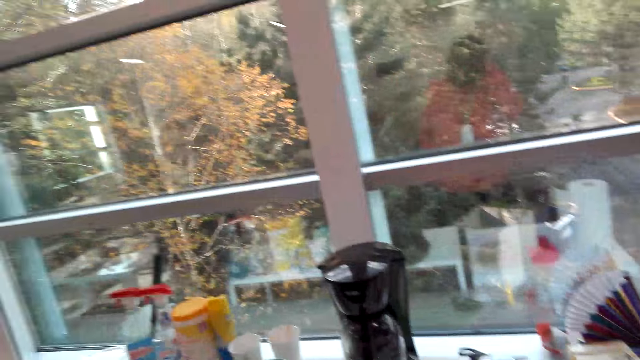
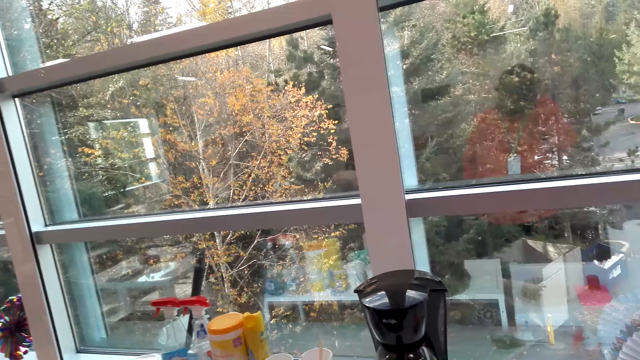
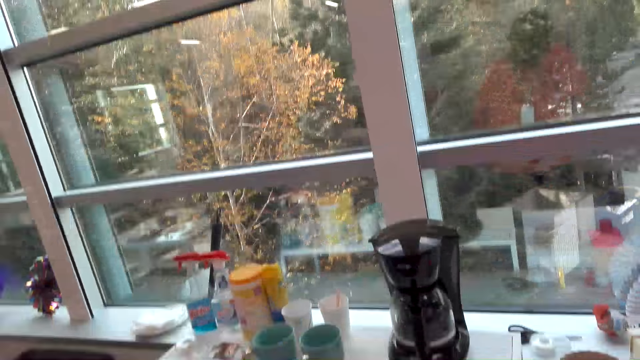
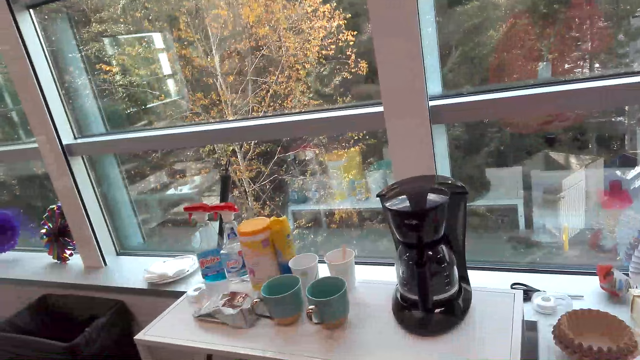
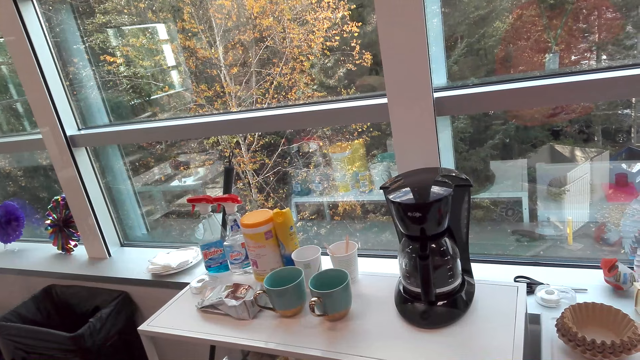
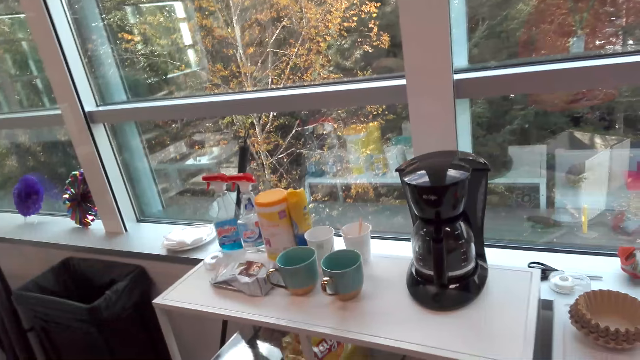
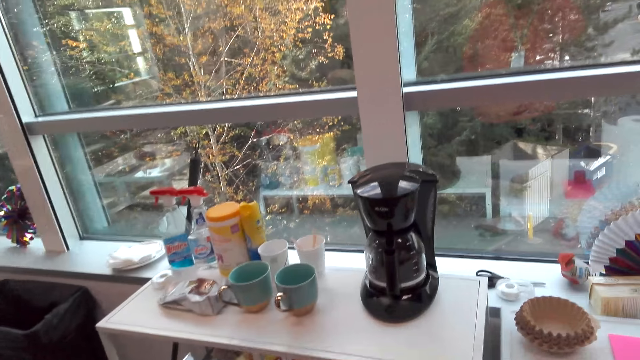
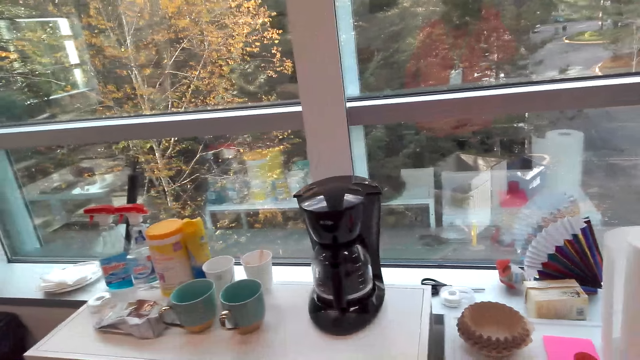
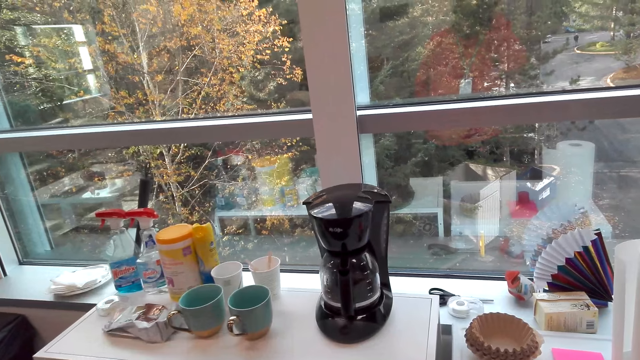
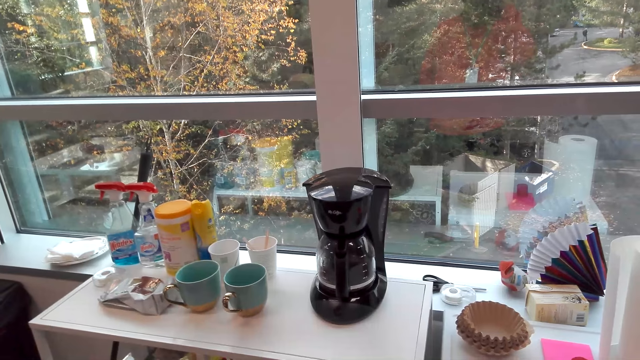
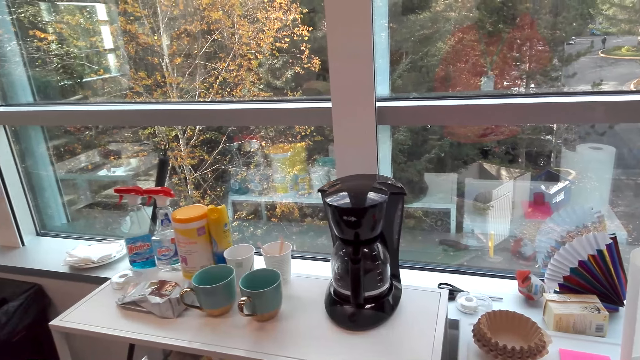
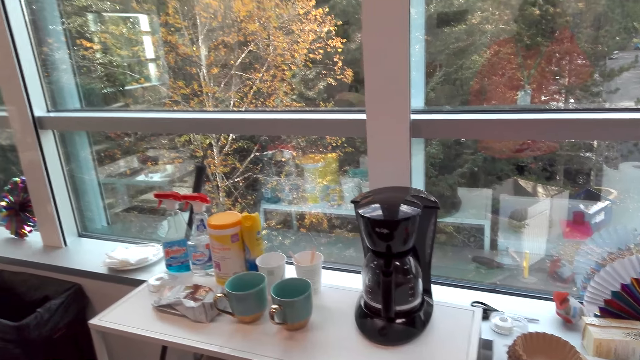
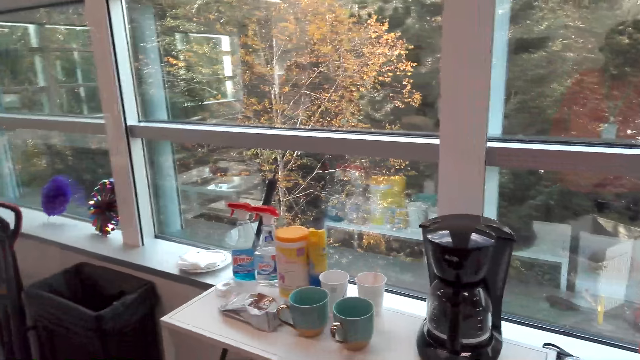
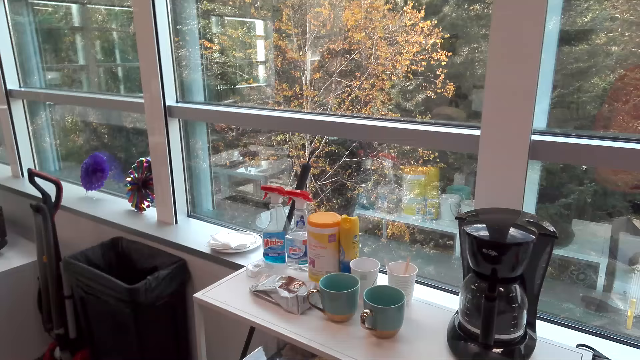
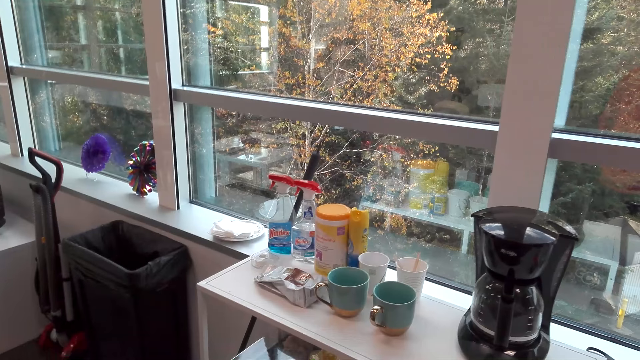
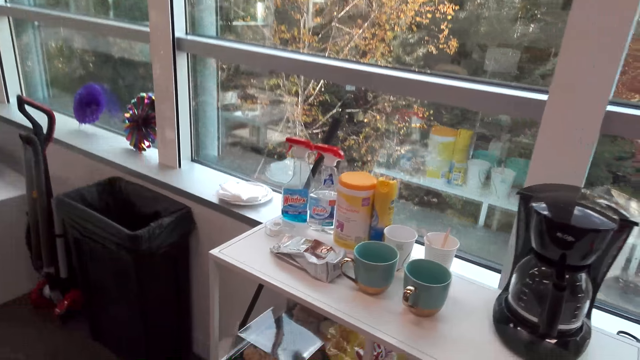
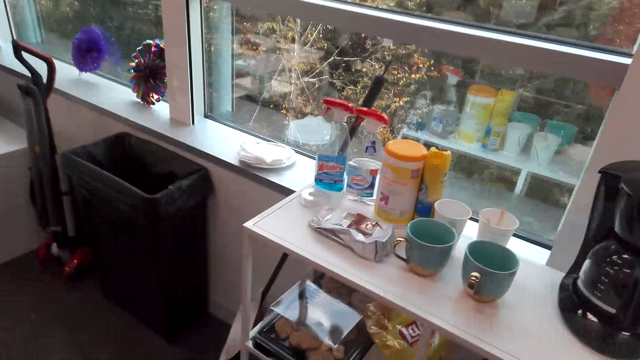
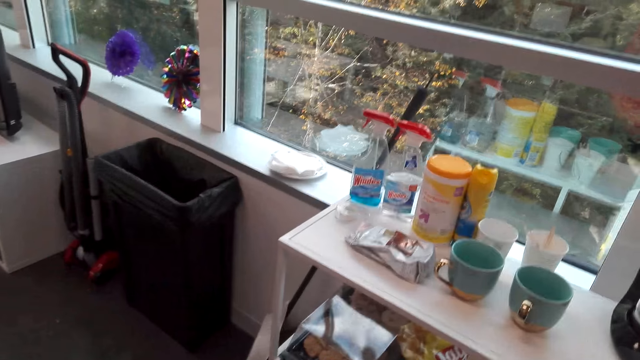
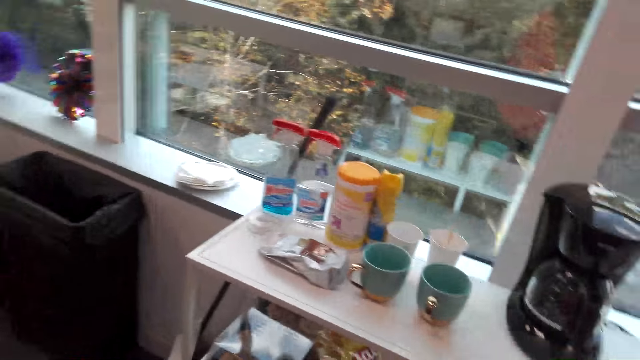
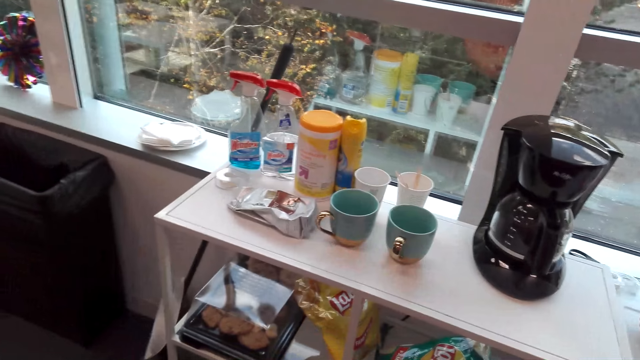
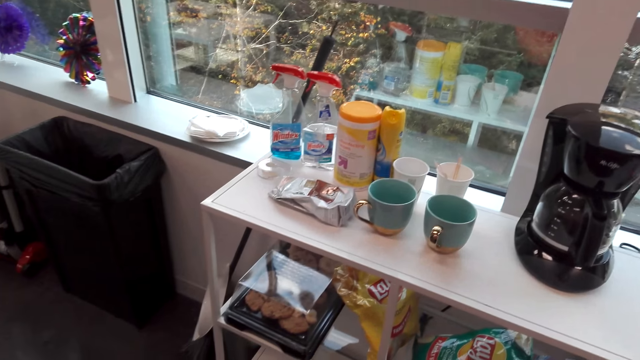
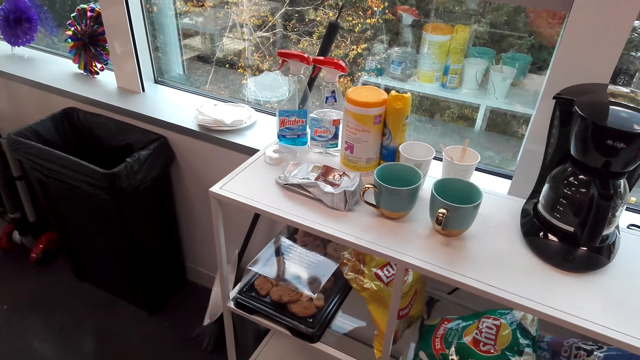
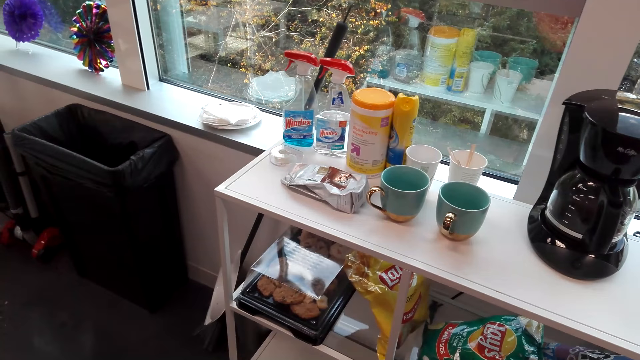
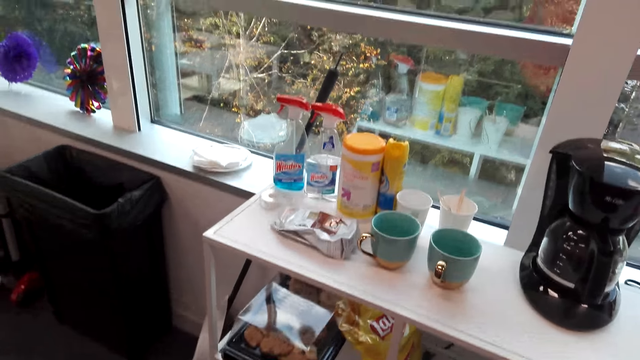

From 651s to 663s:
The camera wearer dialogues with a woman. They sigh.

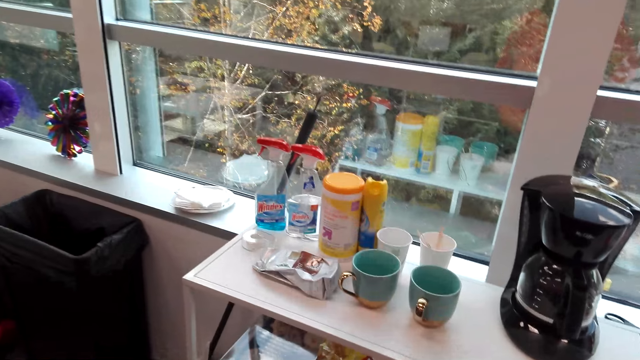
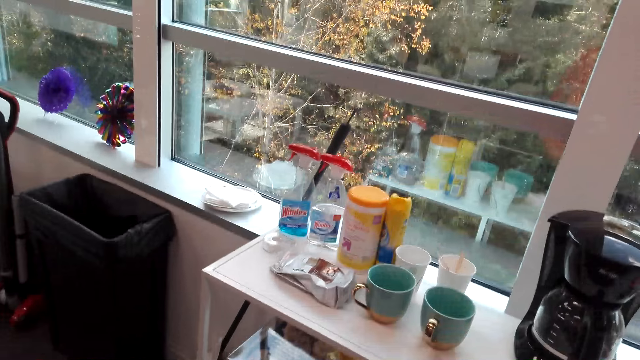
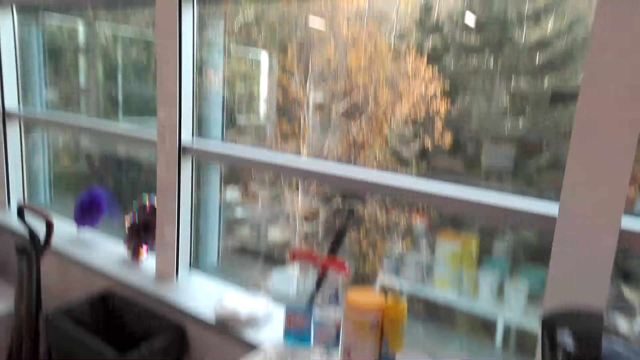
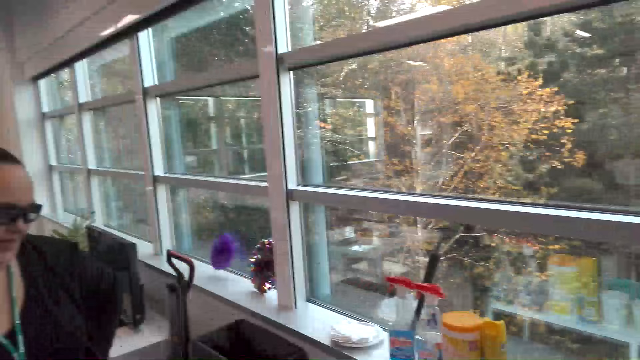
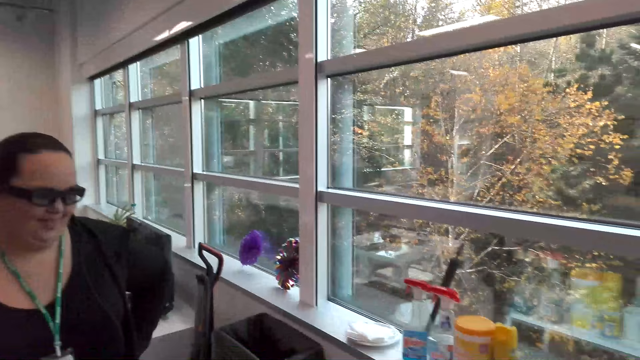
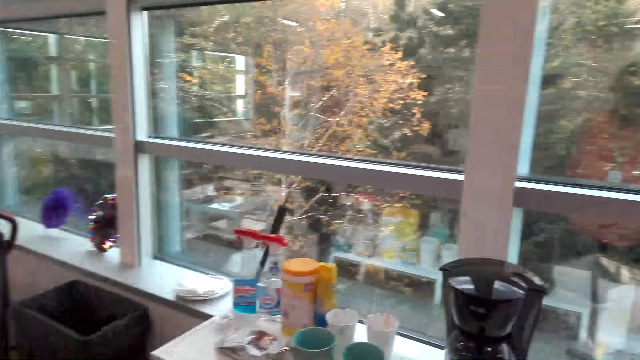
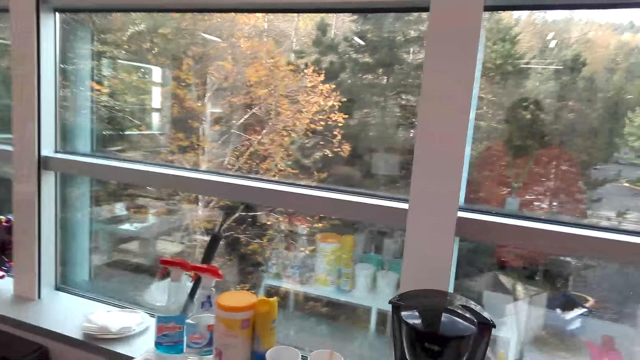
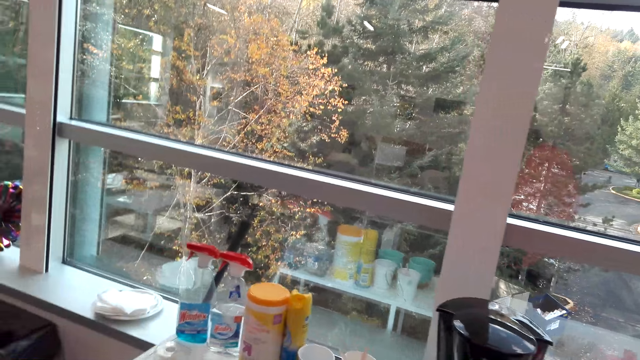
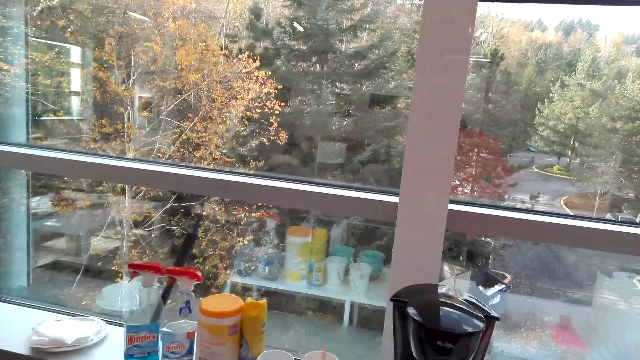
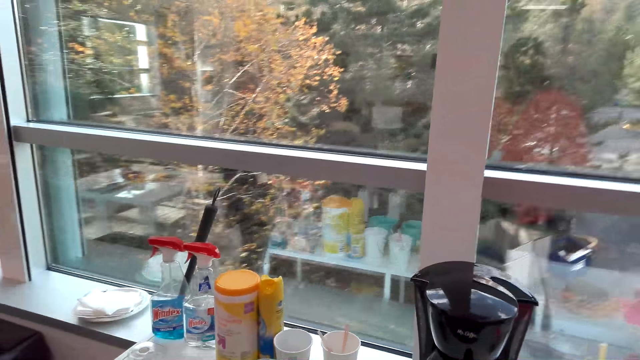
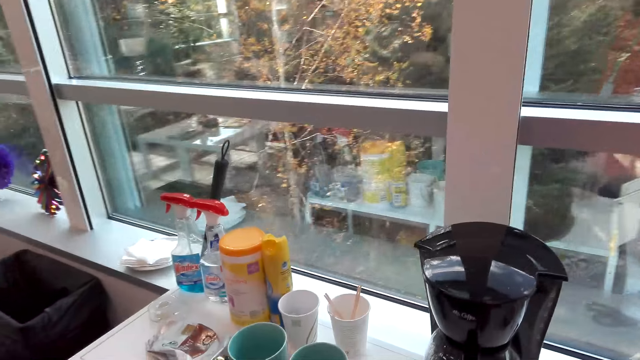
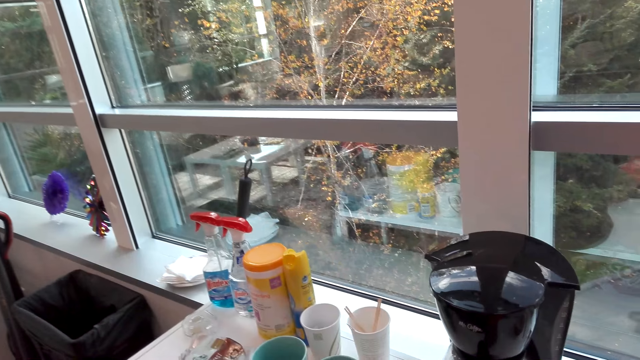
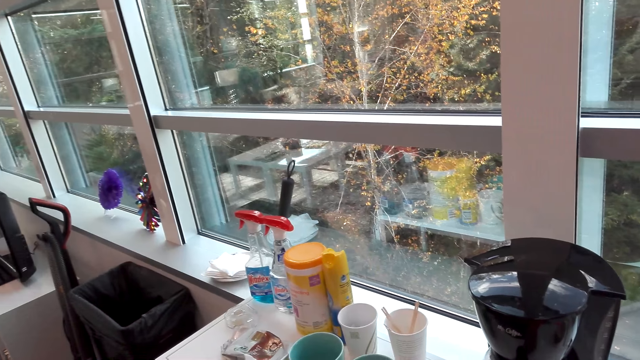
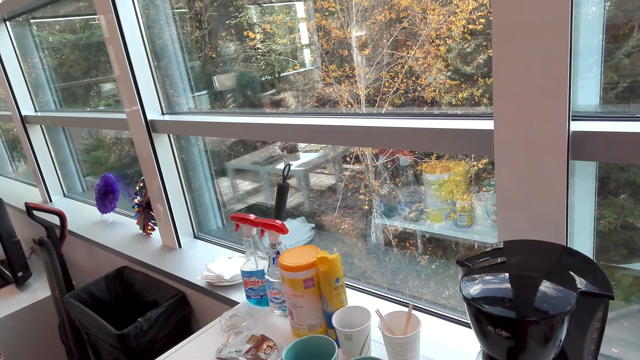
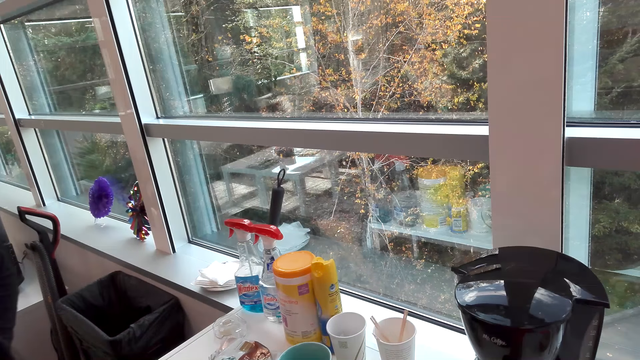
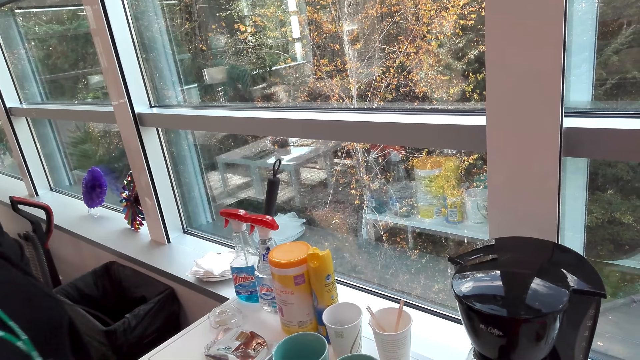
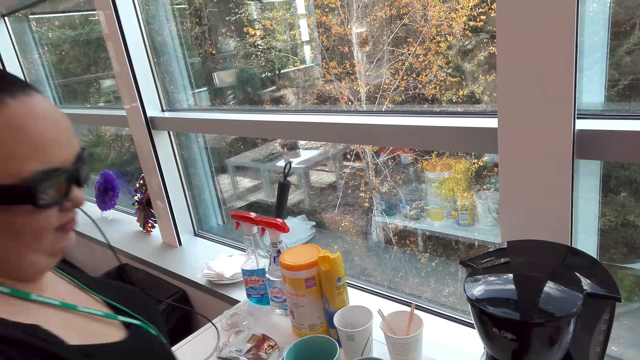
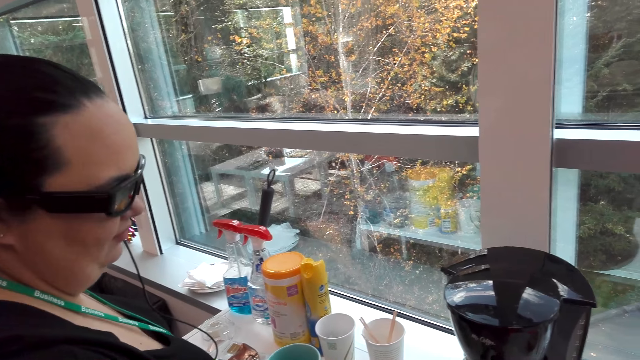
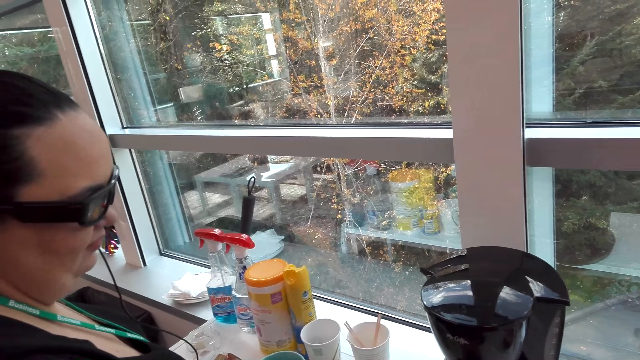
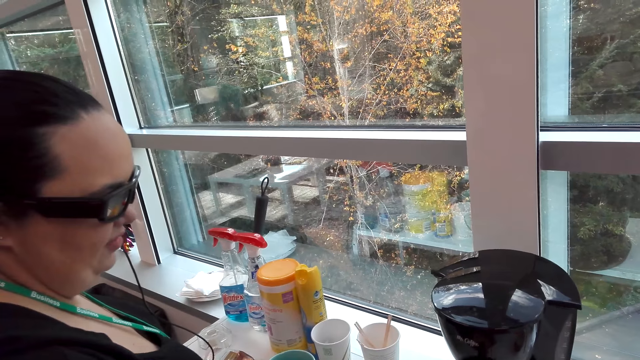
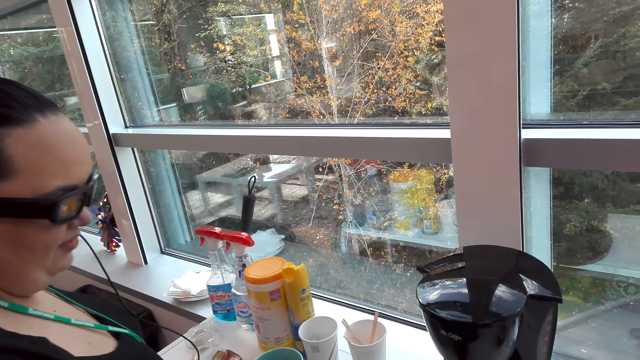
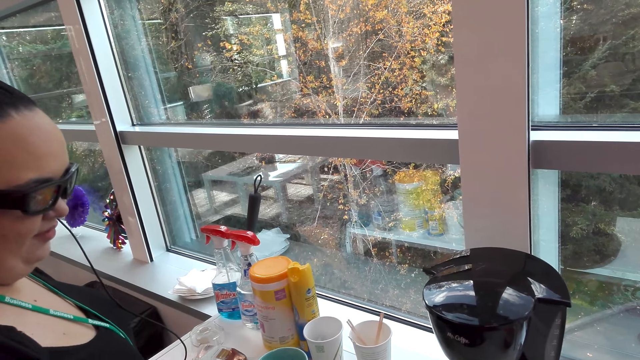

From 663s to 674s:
The camera wearer looks around.
